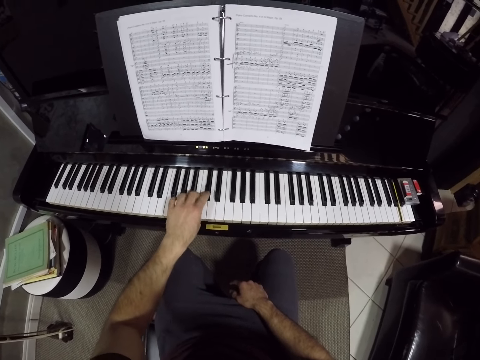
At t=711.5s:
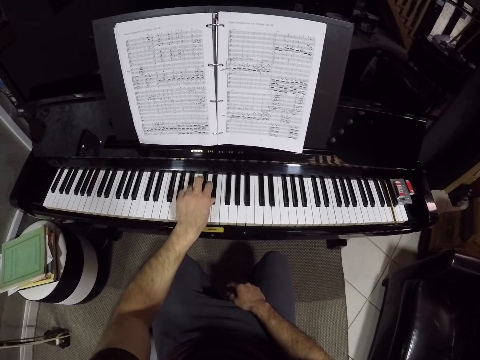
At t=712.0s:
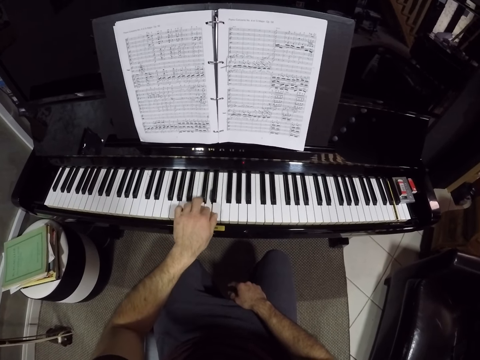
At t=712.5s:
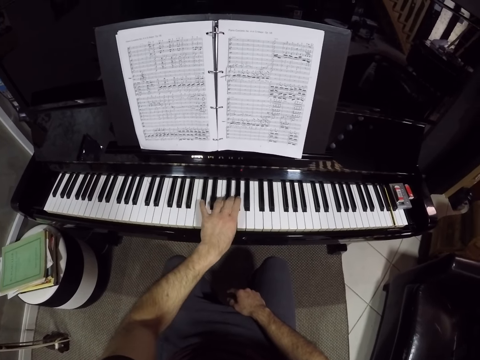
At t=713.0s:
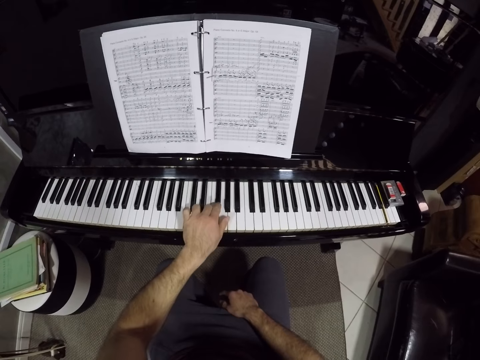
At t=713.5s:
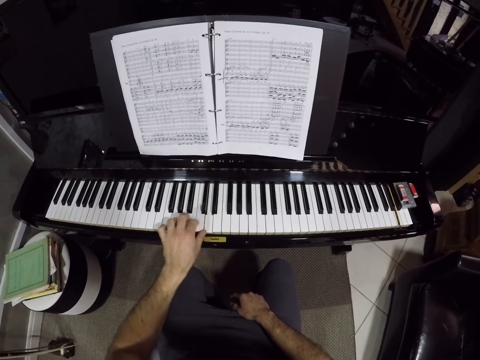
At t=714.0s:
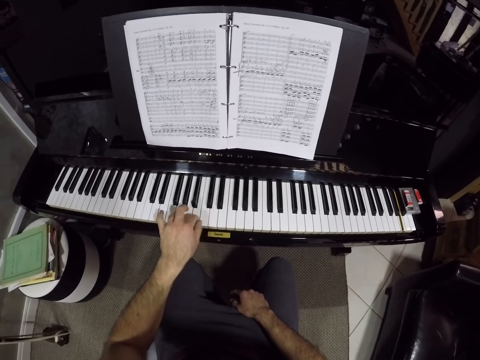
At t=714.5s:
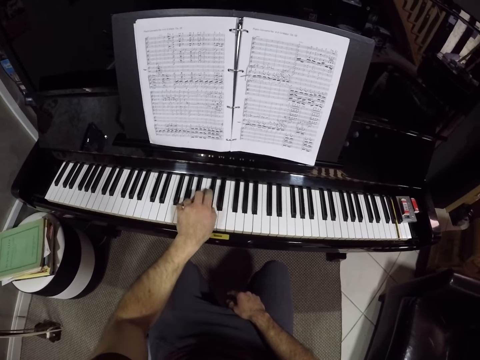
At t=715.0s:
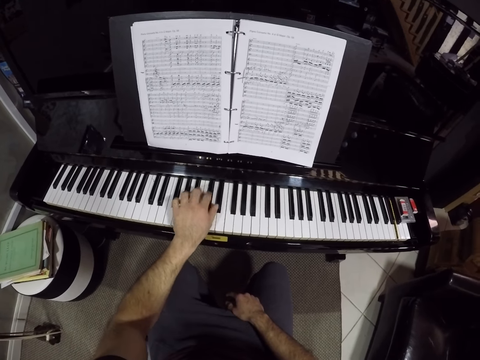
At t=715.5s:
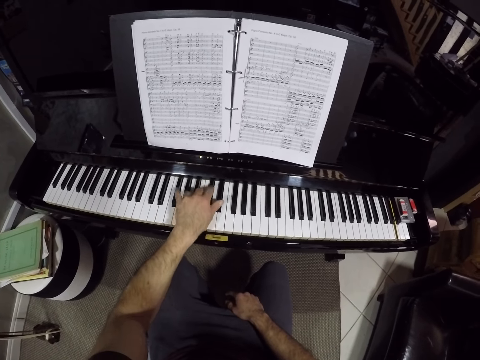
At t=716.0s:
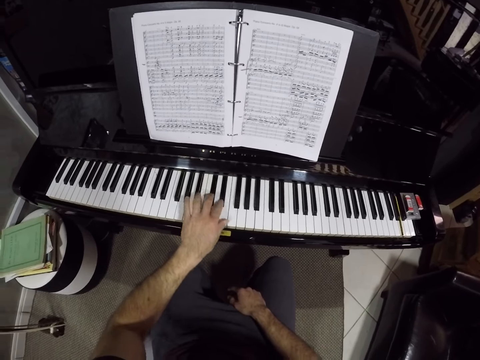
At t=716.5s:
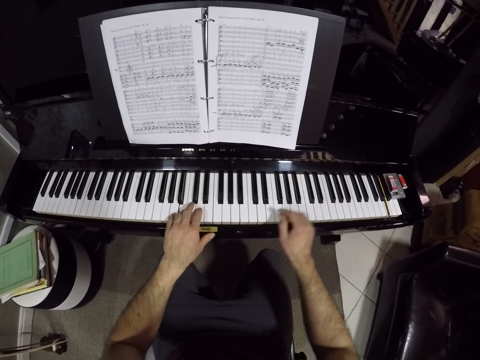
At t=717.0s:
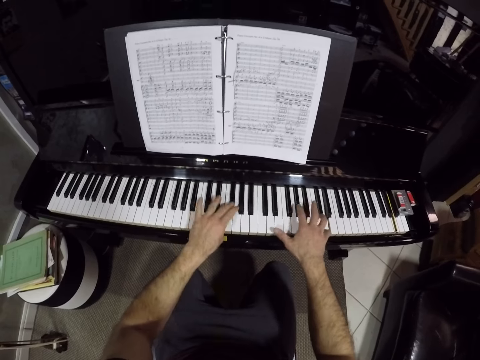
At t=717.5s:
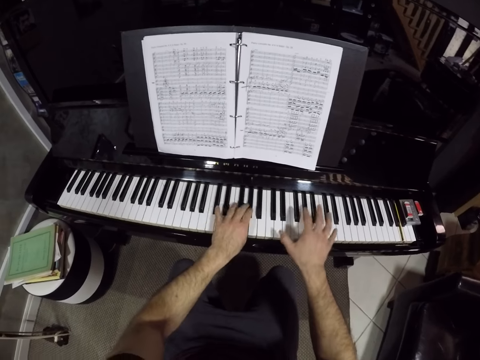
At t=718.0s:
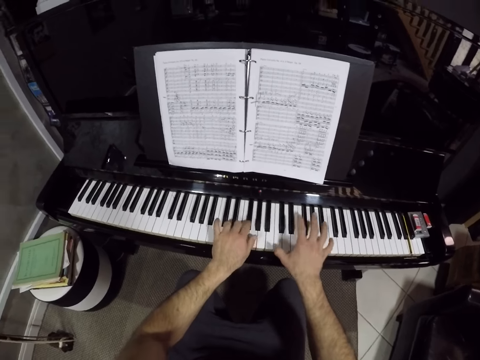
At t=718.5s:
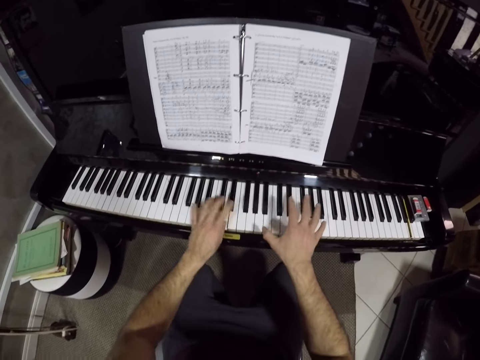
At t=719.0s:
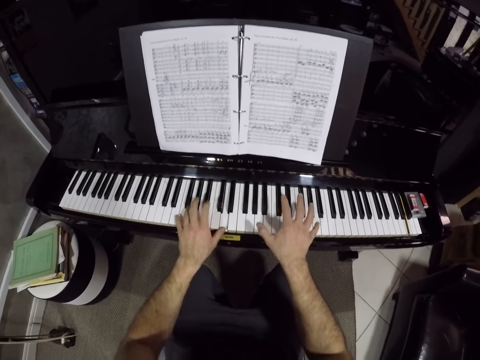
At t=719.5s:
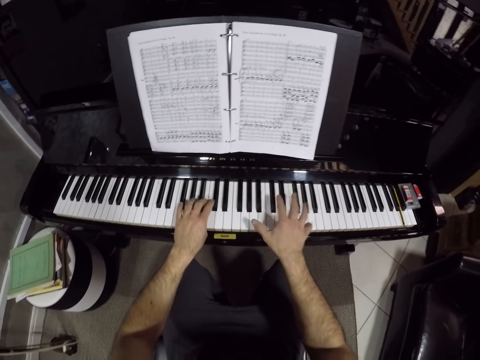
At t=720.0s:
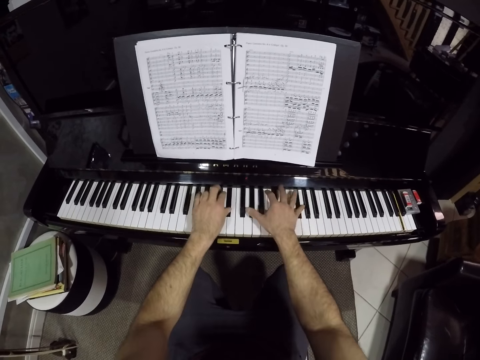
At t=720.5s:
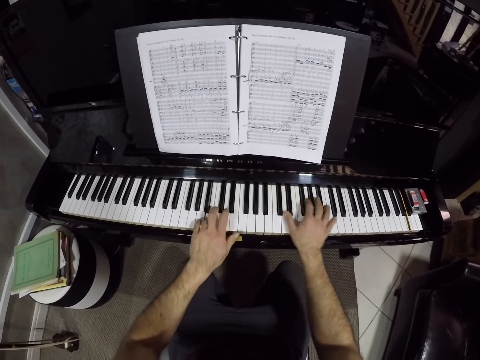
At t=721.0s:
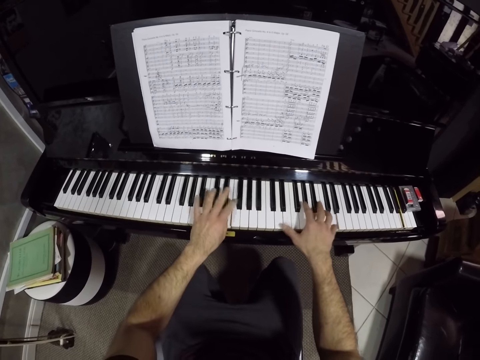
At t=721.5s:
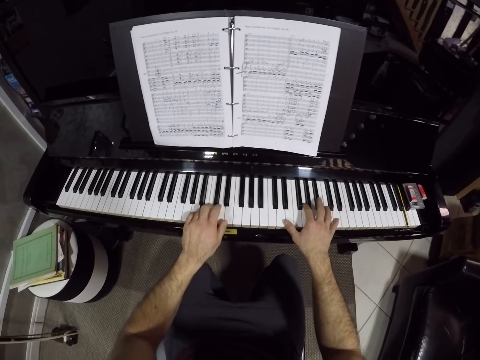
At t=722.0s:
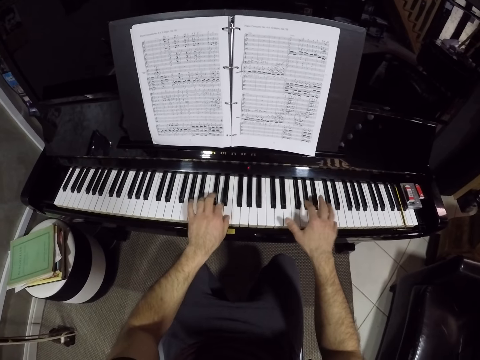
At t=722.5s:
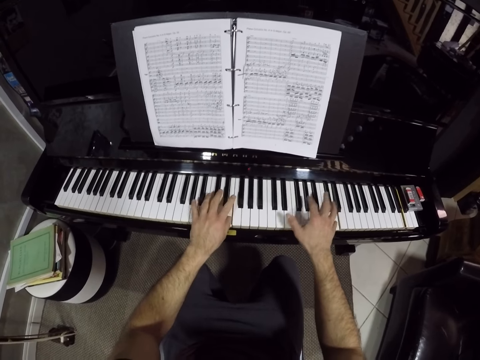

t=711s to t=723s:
The camera wearer plays the keyboard with his two hands. He places his right hand on the keys.

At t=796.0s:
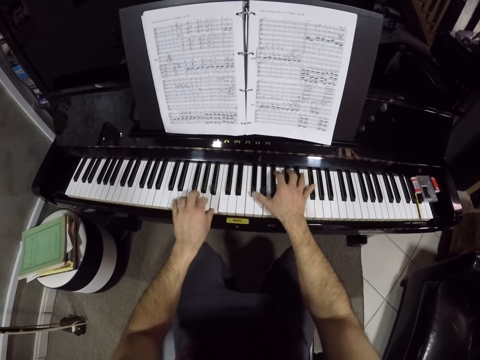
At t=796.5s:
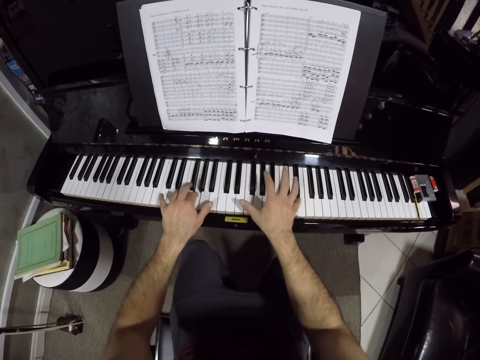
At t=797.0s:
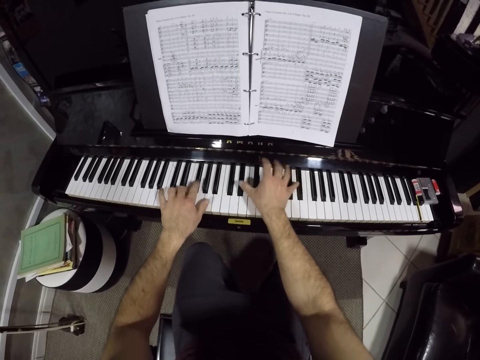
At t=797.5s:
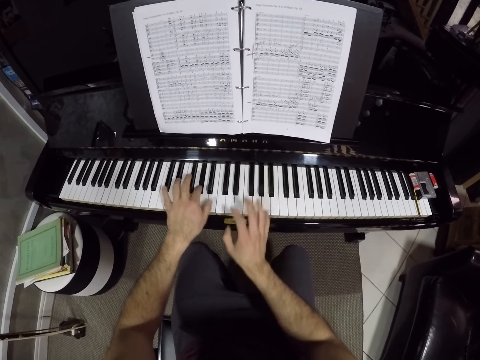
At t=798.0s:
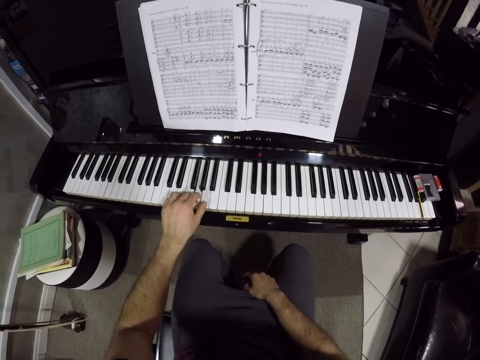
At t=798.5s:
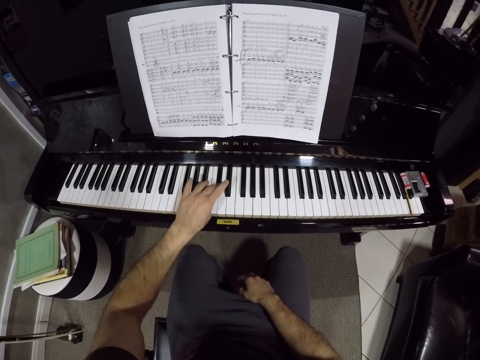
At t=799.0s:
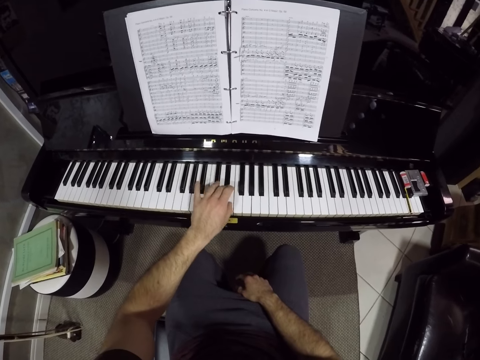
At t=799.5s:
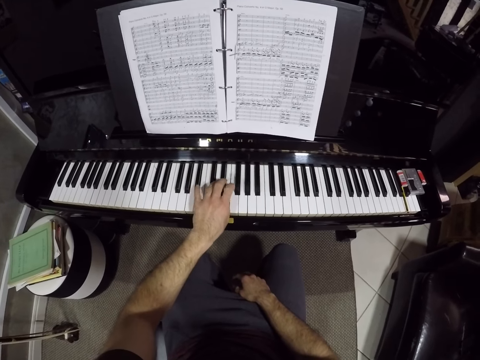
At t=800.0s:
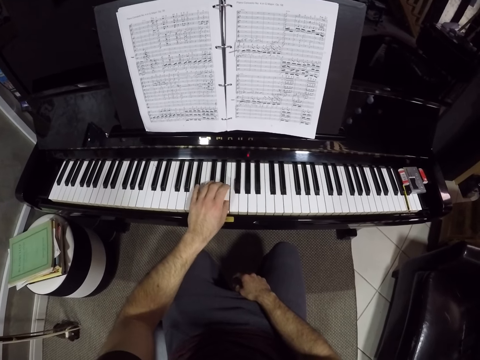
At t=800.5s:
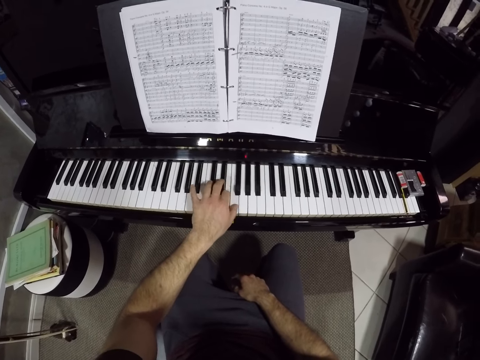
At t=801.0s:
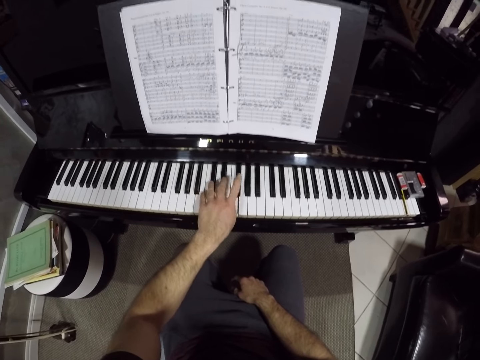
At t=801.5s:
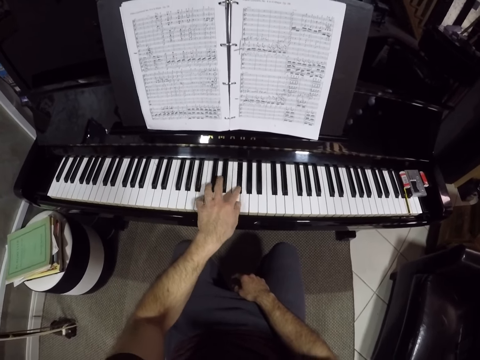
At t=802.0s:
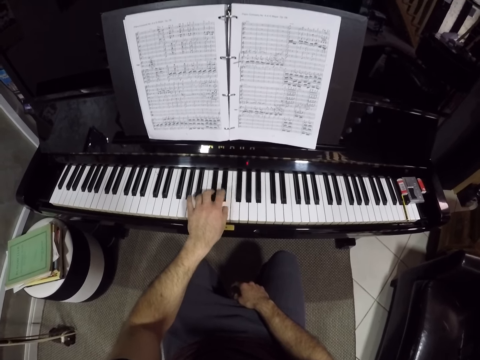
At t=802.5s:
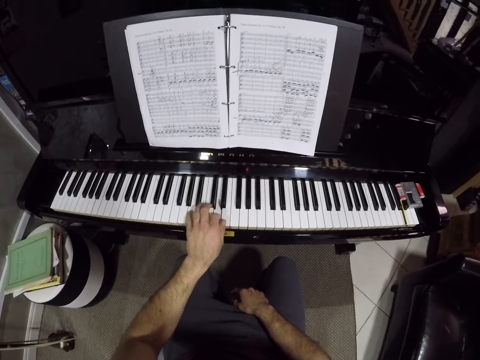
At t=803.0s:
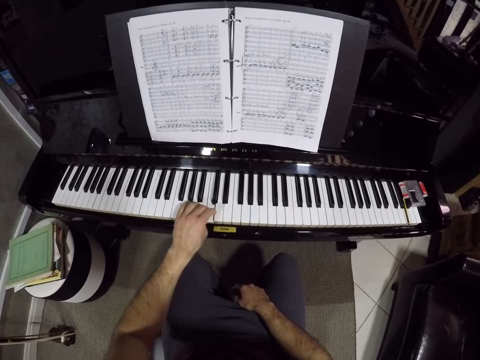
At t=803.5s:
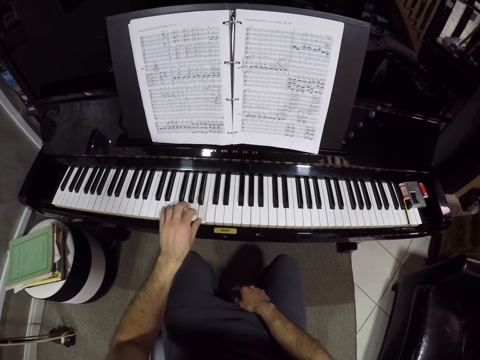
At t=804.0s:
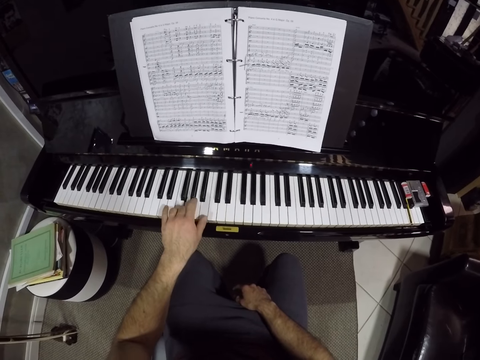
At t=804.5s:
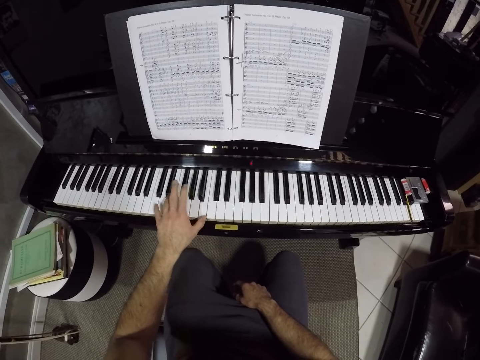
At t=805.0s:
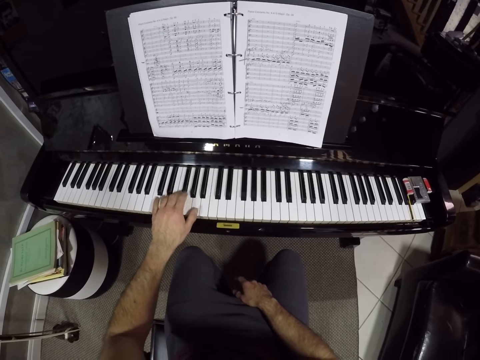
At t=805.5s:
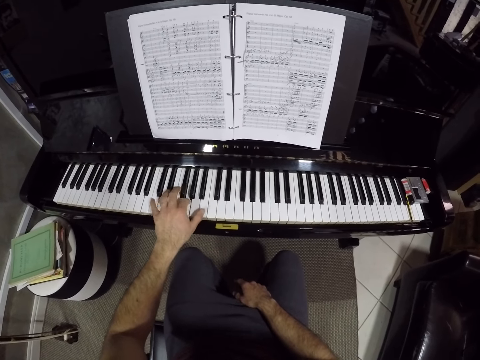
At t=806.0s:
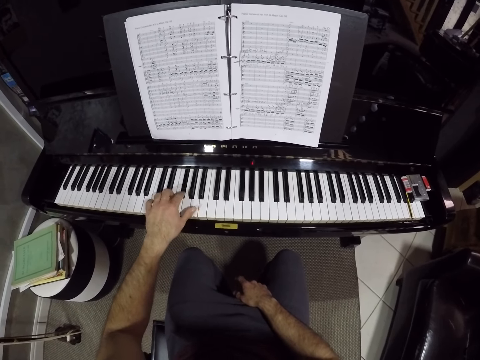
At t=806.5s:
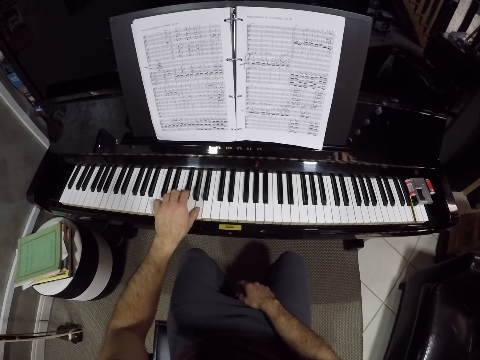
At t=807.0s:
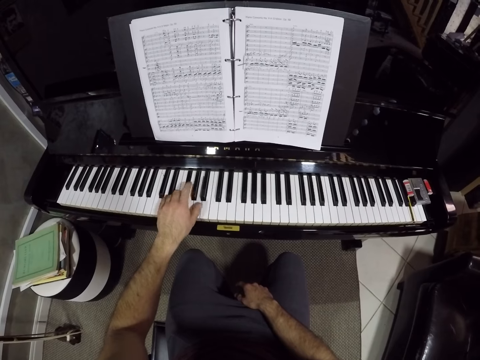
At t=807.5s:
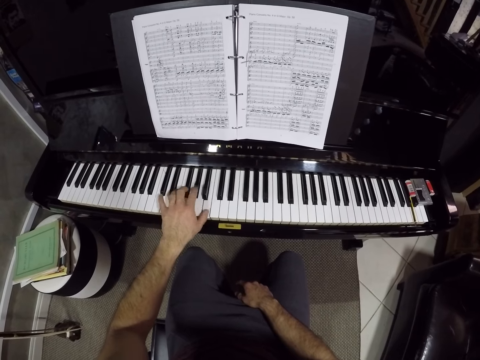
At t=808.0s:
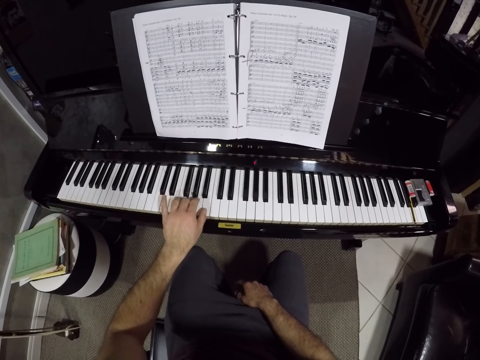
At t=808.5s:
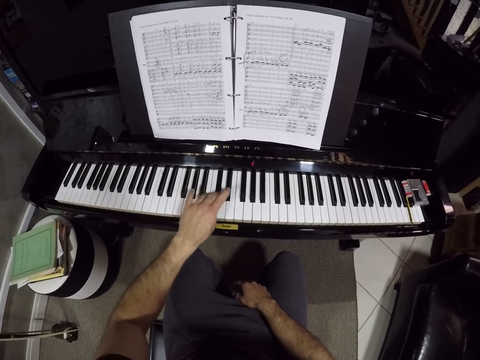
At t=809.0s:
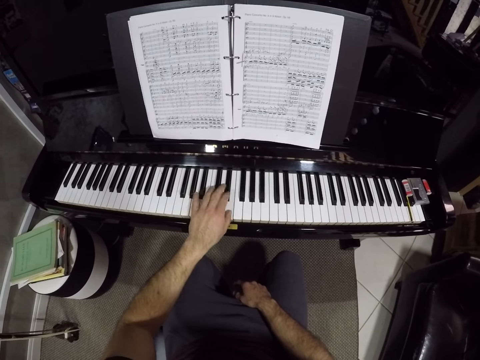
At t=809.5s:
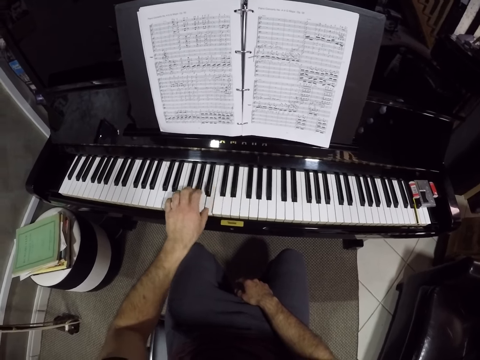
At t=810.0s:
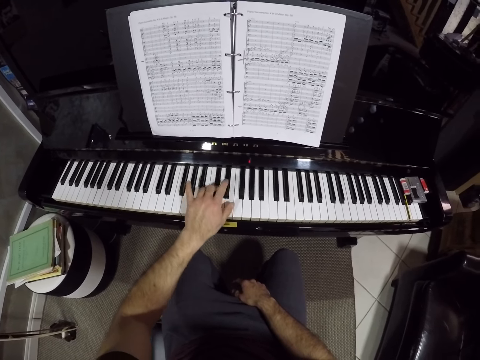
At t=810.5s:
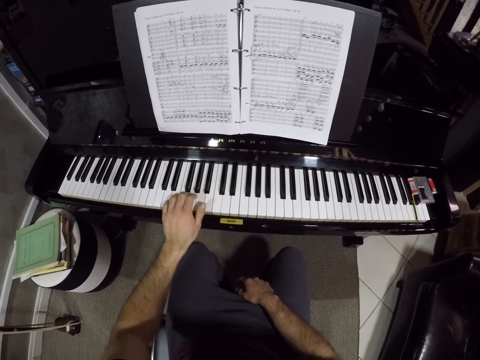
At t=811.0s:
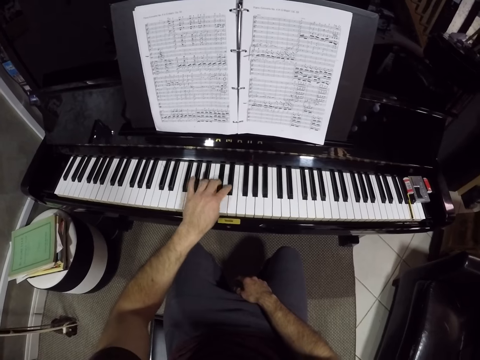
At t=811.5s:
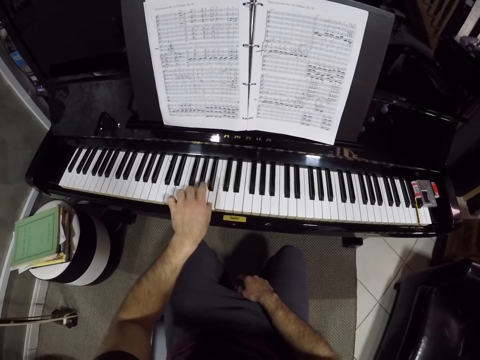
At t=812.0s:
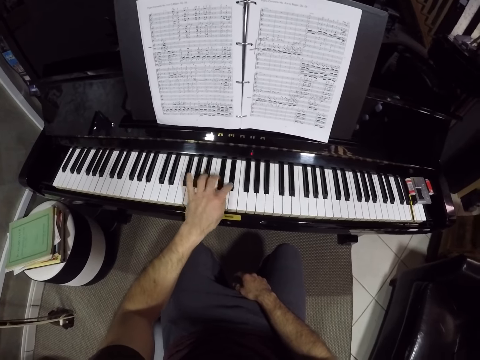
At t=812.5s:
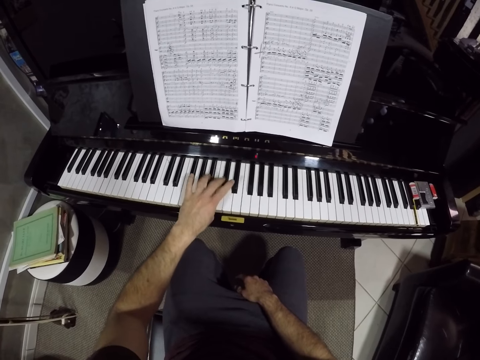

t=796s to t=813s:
The camera wearer removes his right hand from the keyboard. He practices the keys with his left hand.
